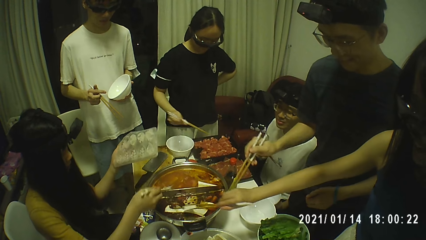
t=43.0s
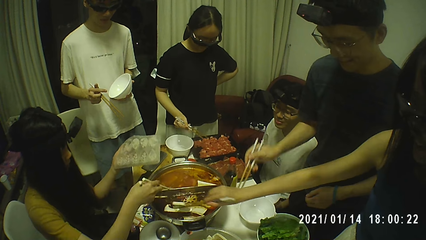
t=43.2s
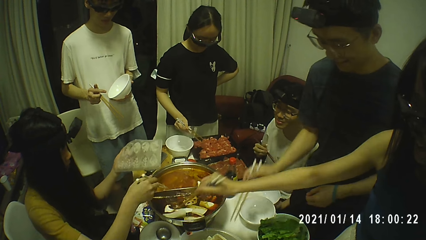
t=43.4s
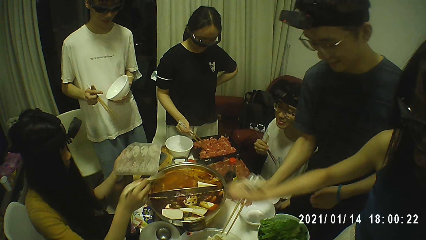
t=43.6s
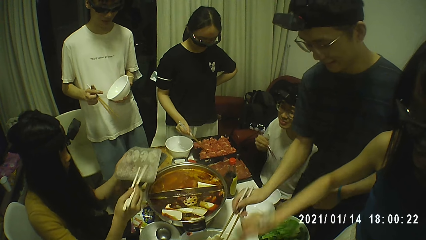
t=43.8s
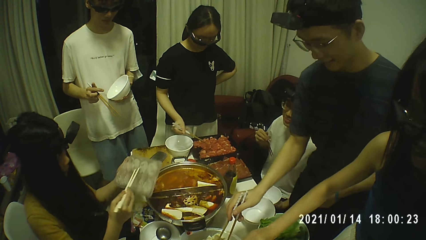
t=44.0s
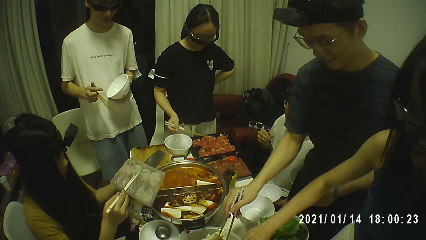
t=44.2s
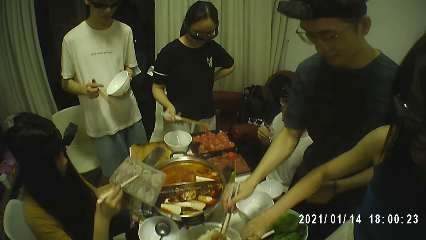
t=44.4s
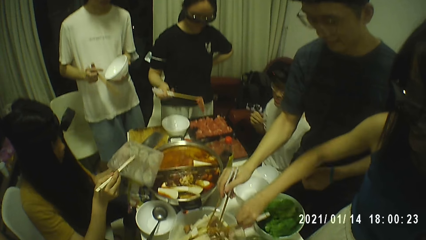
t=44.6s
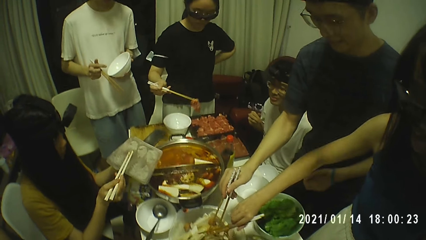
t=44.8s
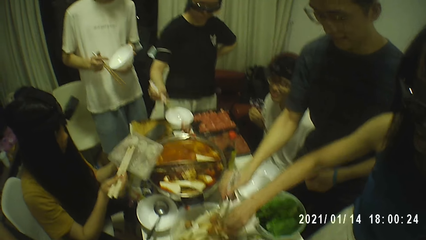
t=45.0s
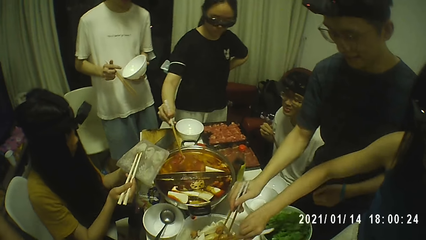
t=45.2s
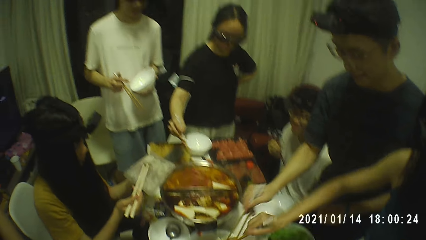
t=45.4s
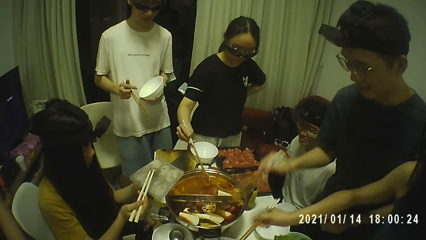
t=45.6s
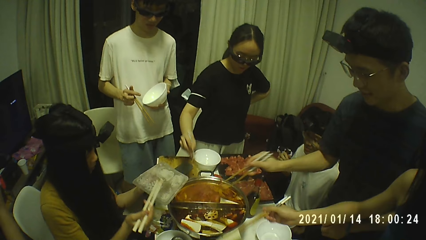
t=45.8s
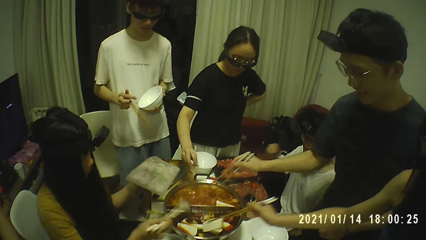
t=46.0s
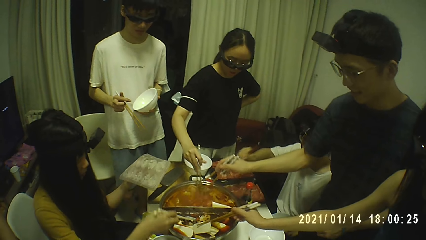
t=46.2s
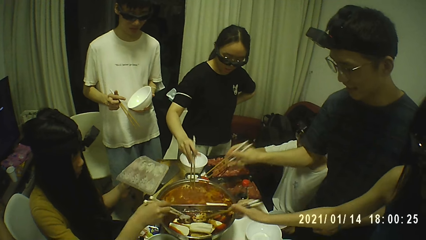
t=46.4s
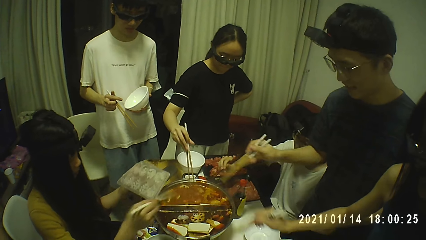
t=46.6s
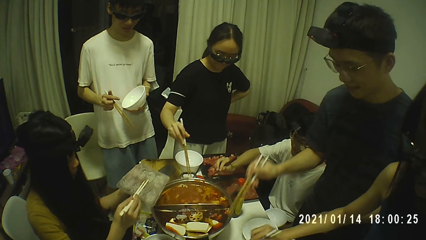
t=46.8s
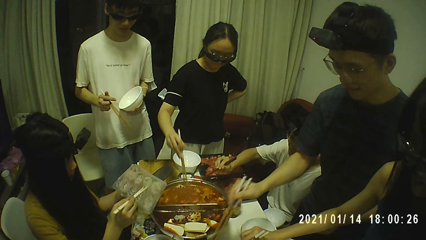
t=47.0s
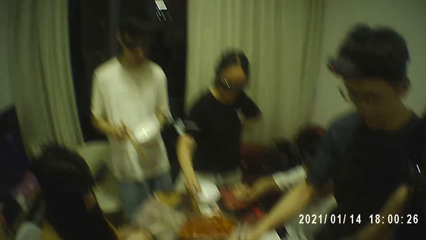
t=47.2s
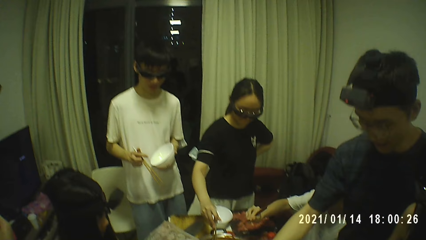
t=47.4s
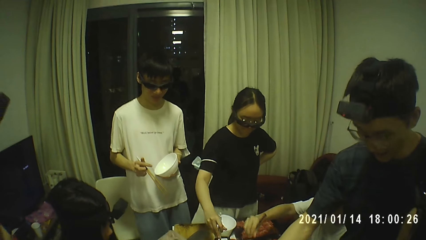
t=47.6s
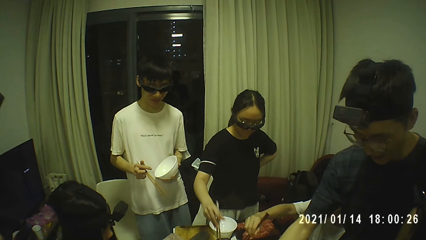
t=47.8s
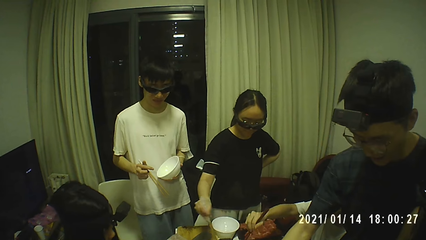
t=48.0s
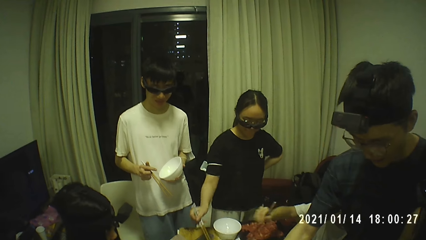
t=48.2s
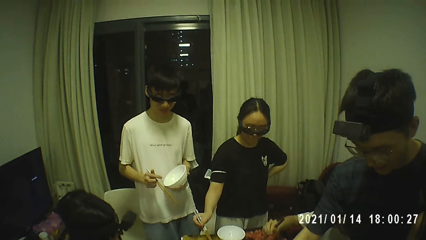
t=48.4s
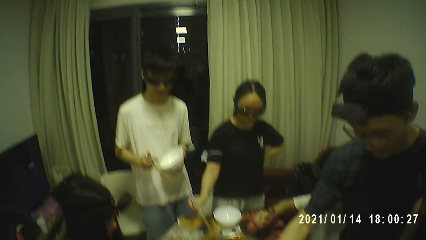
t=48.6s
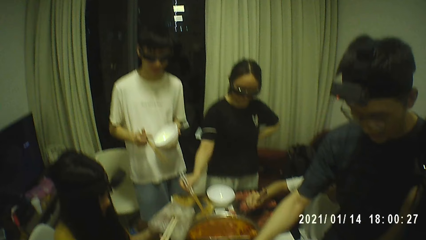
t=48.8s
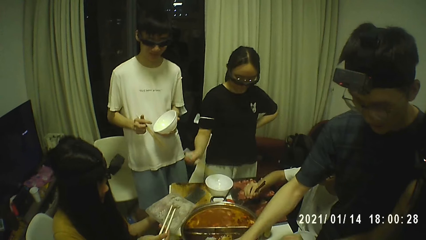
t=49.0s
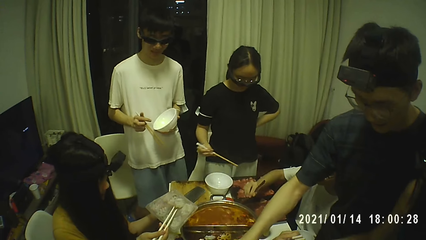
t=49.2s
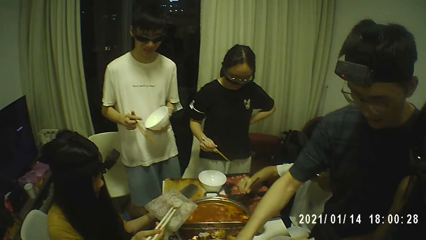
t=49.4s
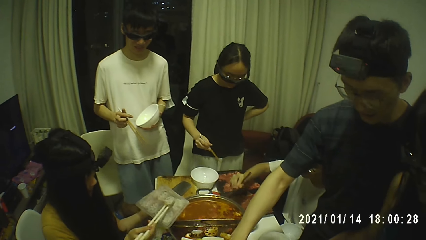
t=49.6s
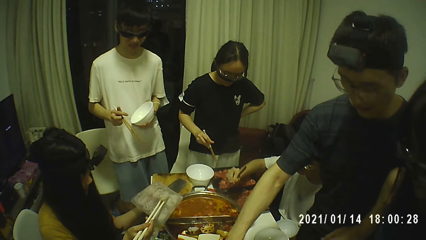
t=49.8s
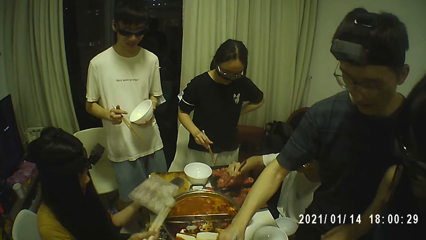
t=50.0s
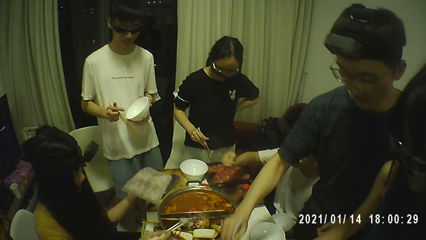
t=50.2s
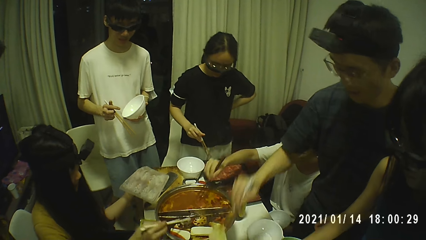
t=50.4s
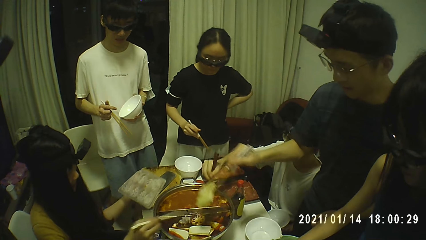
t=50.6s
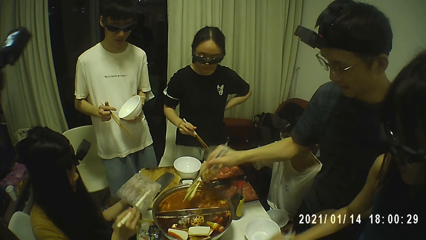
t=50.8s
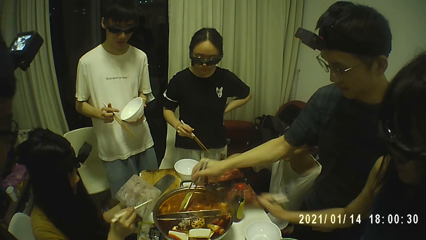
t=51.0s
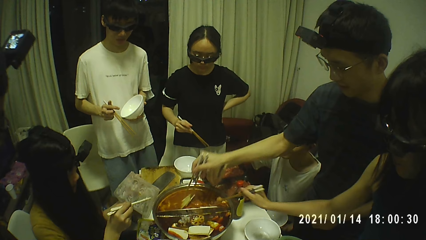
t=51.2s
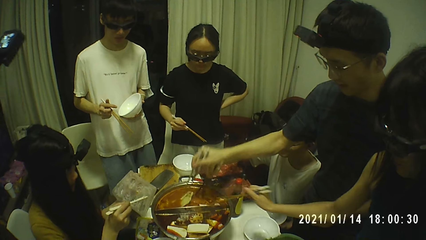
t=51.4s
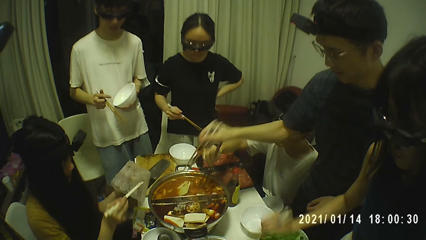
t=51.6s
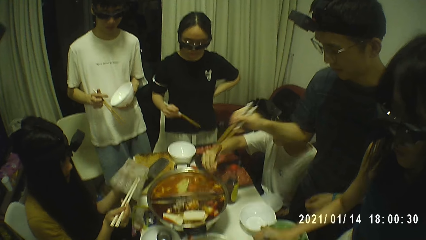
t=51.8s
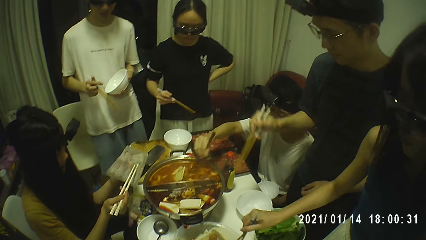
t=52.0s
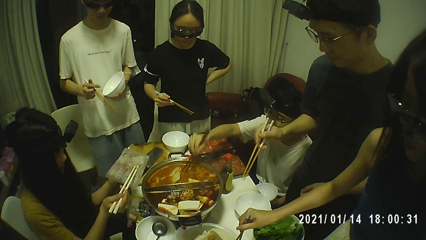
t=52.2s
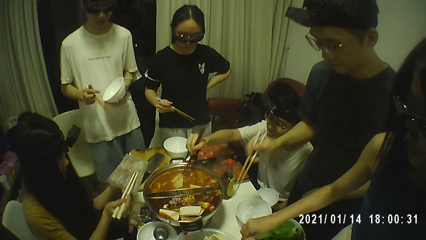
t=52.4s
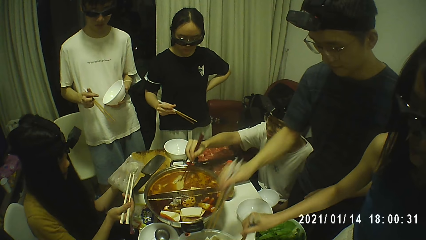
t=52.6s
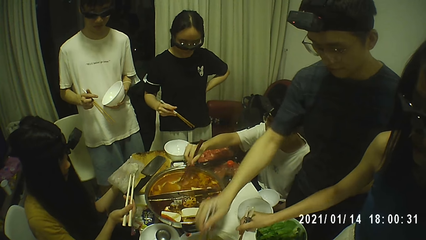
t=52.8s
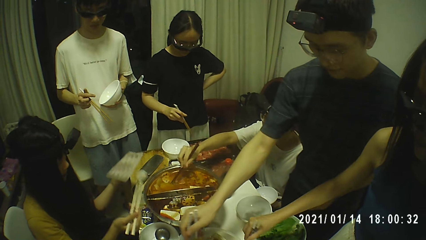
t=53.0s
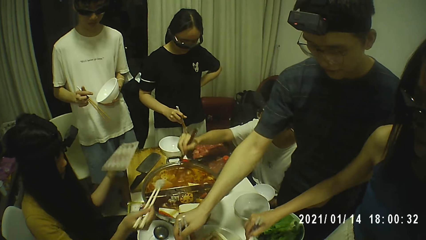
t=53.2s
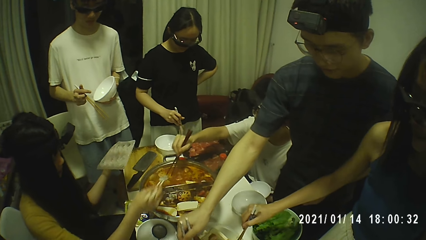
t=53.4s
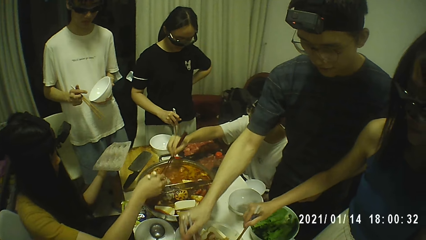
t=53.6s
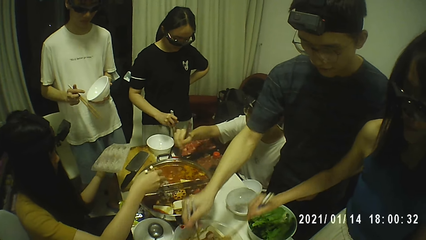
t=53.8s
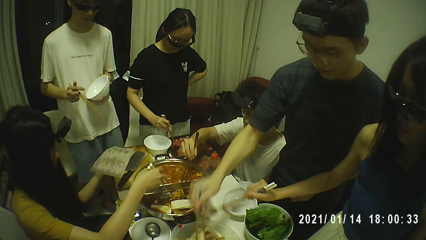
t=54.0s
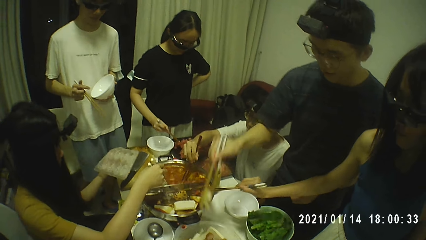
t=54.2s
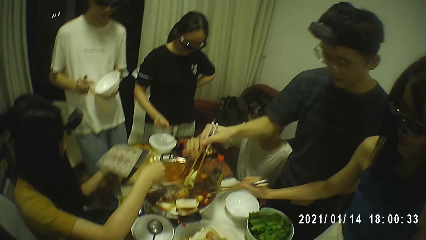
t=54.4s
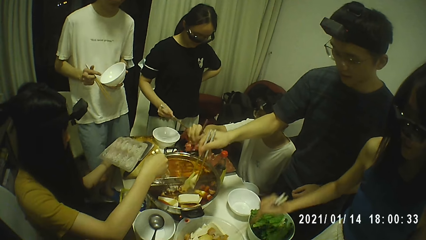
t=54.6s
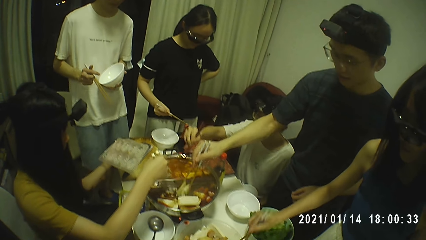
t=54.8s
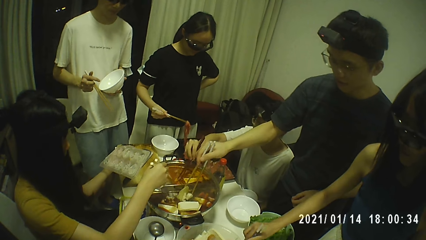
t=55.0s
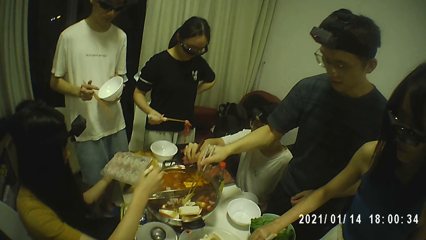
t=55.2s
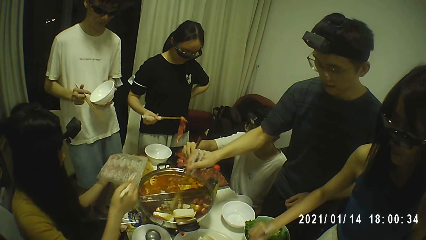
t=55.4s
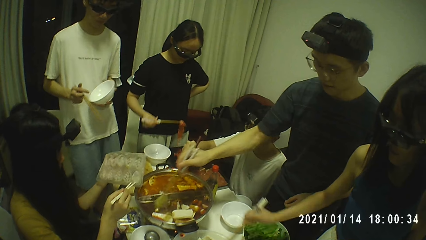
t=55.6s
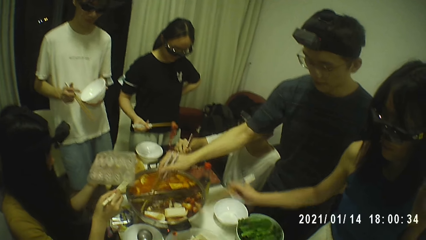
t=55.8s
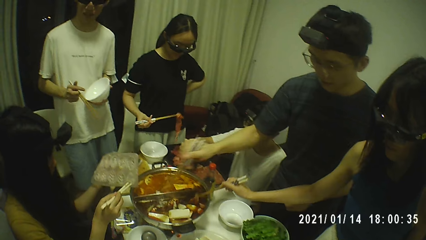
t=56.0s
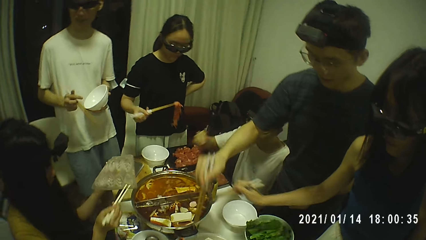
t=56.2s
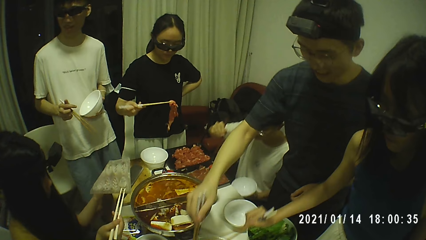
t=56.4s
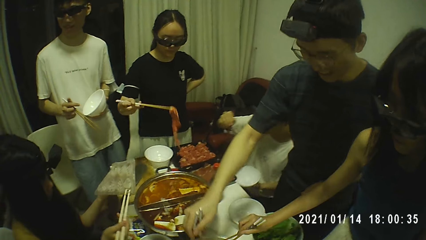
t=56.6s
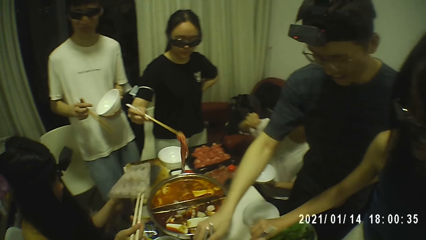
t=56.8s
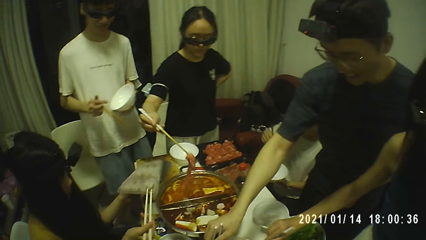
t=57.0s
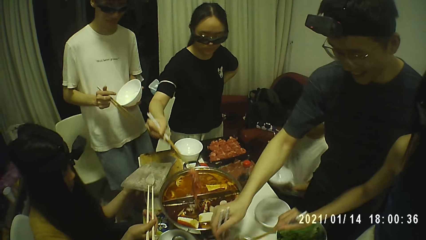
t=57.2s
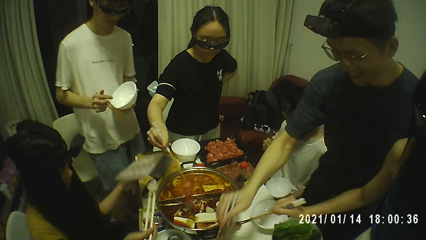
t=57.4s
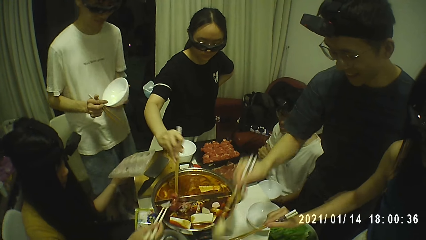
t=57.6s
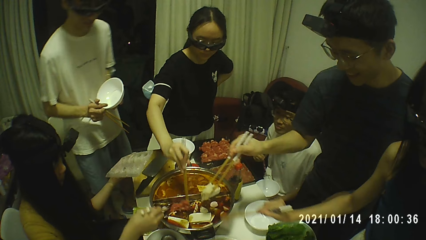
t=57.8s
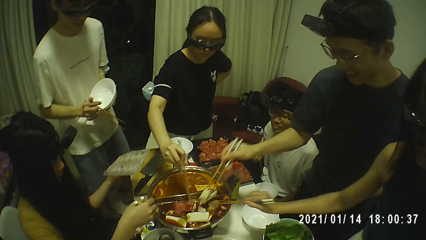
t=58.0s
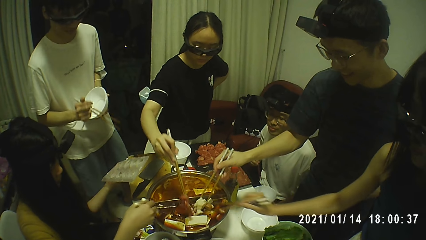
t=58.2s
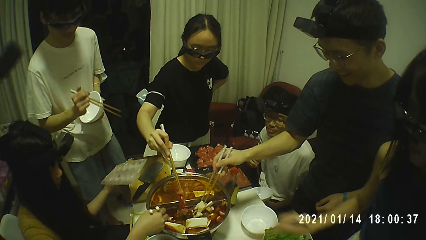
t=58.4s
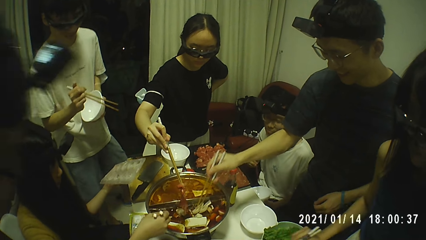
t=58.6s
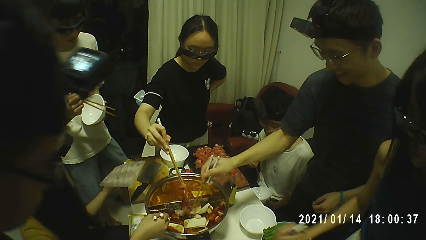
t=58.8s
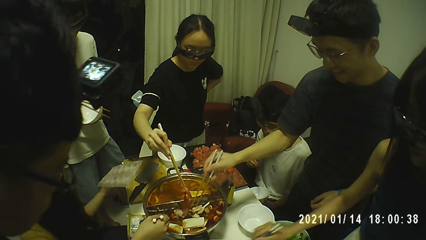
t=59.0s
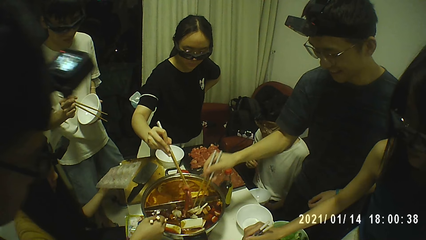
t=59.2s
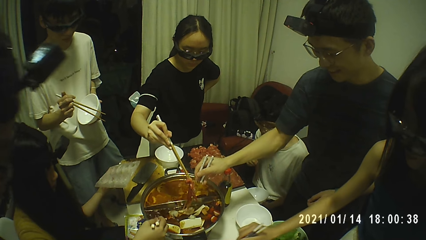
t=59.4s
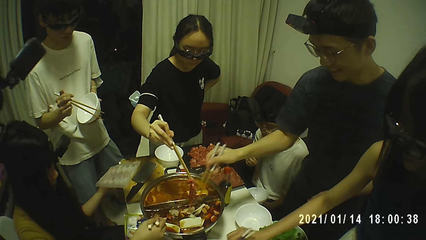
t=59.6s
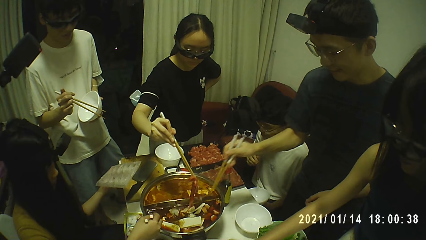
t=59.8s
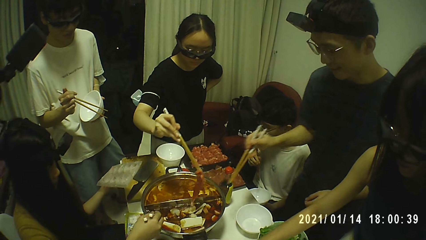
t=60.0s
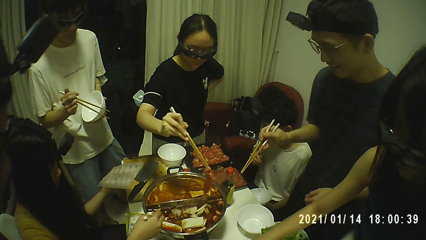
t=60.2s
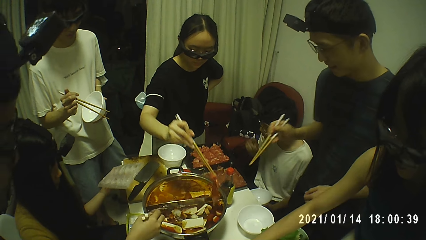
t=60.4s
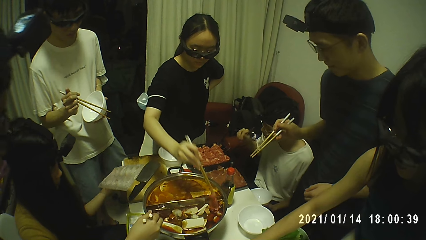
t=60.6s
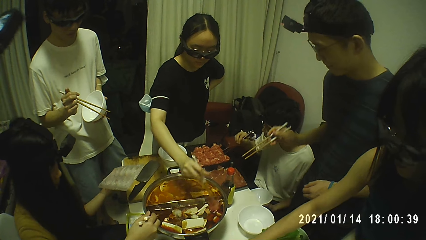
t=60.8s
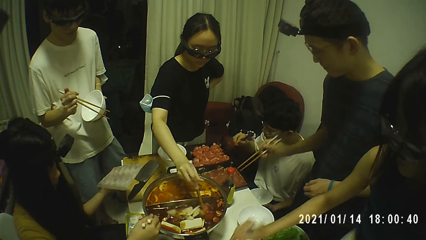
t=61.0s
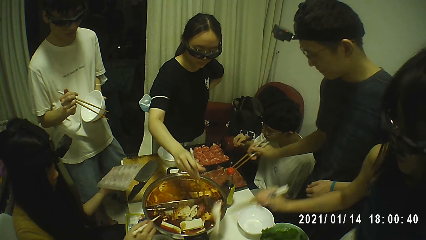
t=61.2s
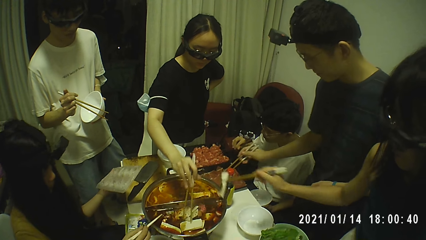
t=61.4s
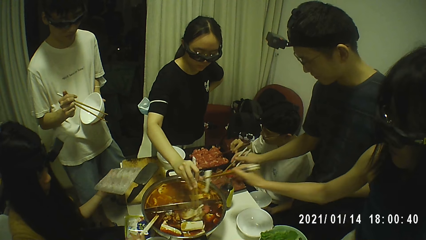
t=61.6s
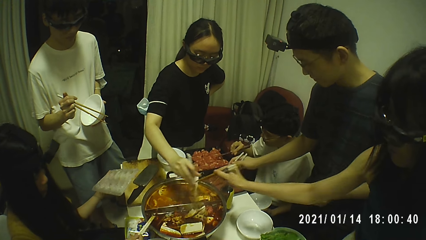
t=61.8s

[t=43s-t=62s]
A woman picks up some thin meat from a tray with the chopsticks with her right hand. She puts the thin meat into the hot pot with the chopsticks. A man puts some vegetables into the hot pot with the chopsticks. Another man stirs the vegetables in the hot pot with the chopsticks with his right hand. The first man puts some vegetables into the hot pot with the chopsticks. The woman picks up some thin meat from the tray with the chopsticks with her right hand. She puts the thin meat into the hot pot with the chopsticks. The first man puts some vegetables into the hot pot with the chopsticks.
